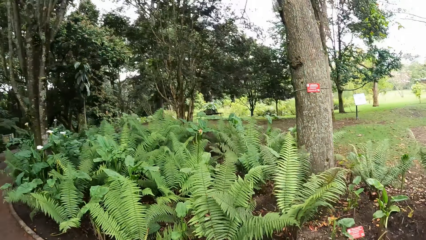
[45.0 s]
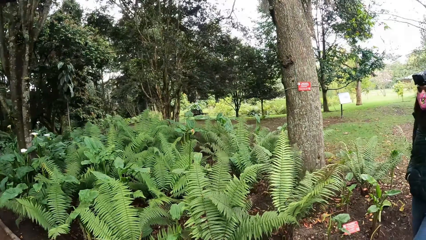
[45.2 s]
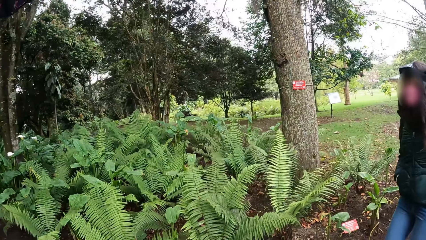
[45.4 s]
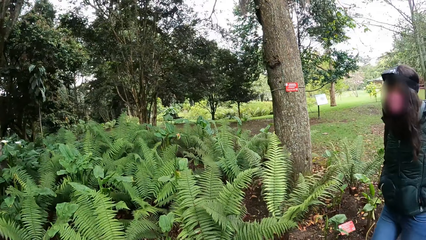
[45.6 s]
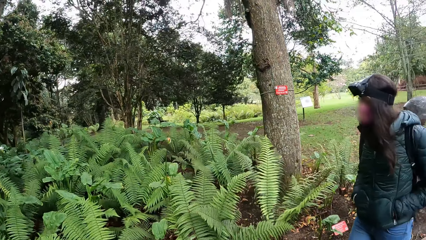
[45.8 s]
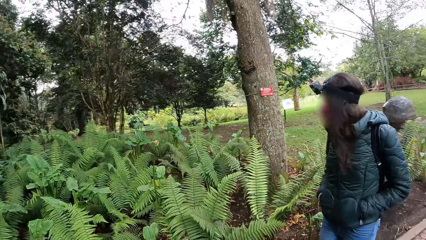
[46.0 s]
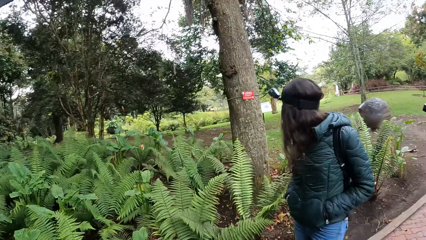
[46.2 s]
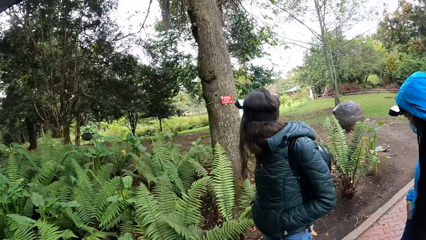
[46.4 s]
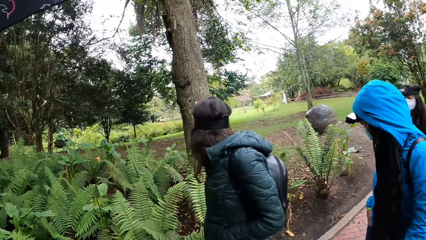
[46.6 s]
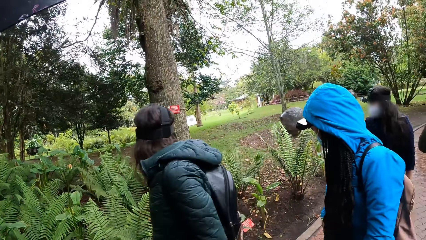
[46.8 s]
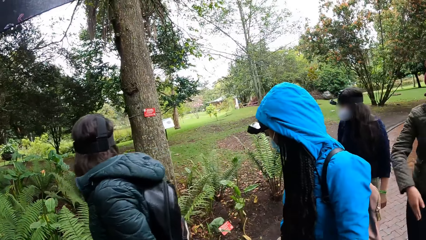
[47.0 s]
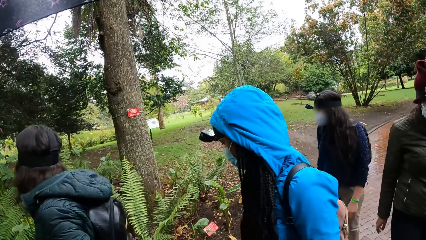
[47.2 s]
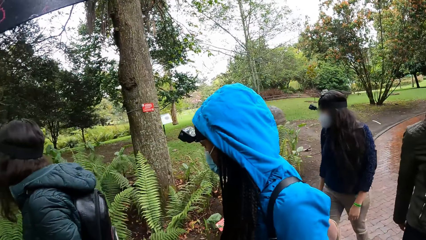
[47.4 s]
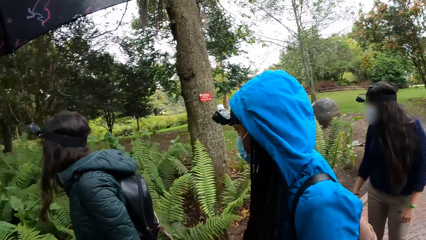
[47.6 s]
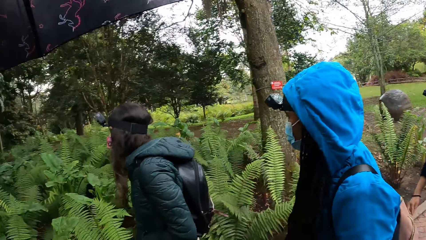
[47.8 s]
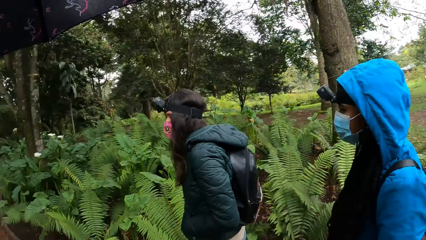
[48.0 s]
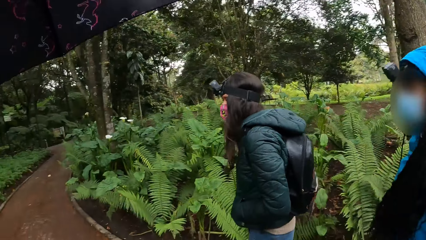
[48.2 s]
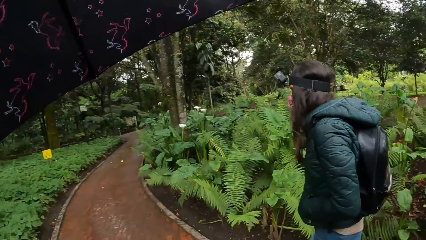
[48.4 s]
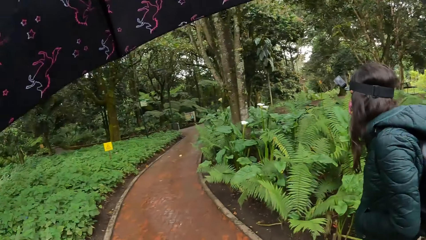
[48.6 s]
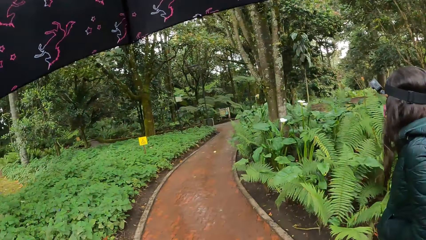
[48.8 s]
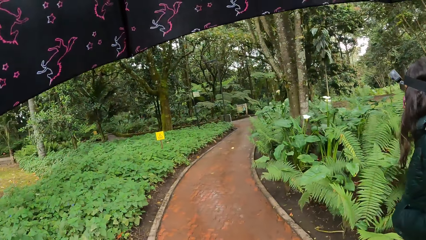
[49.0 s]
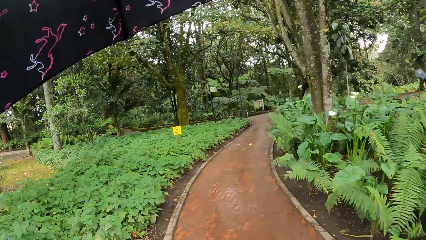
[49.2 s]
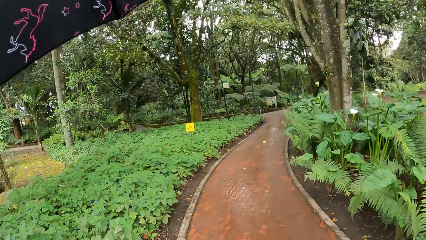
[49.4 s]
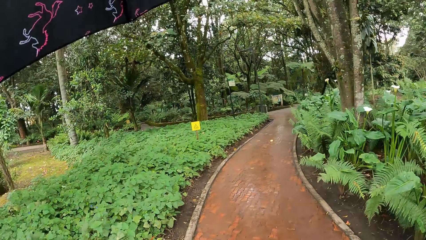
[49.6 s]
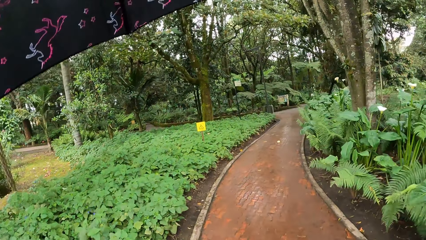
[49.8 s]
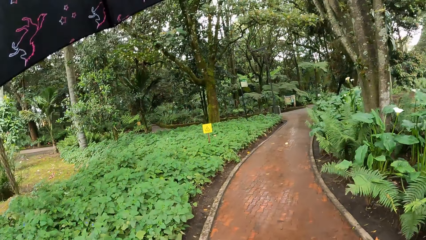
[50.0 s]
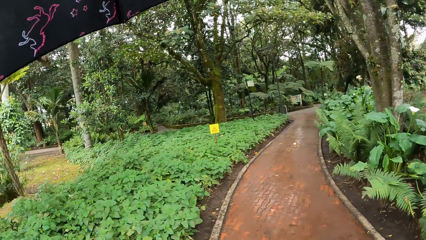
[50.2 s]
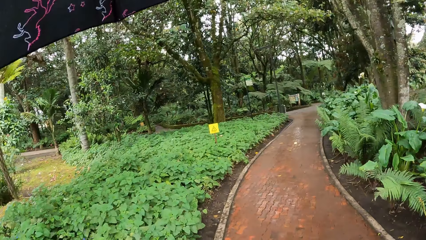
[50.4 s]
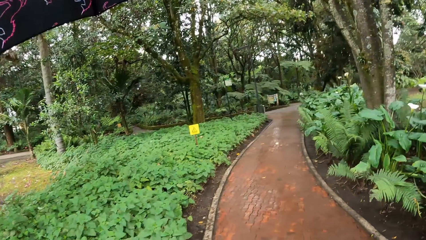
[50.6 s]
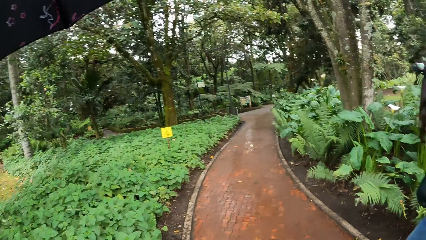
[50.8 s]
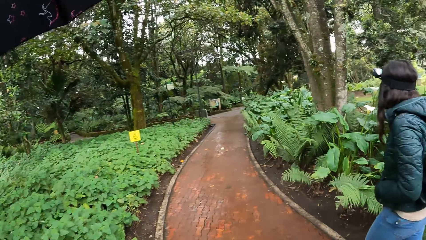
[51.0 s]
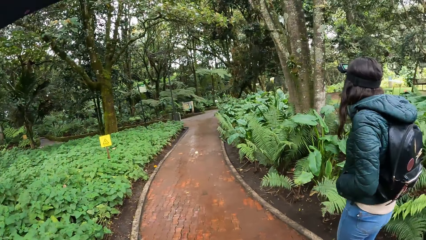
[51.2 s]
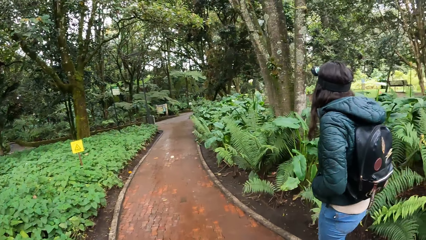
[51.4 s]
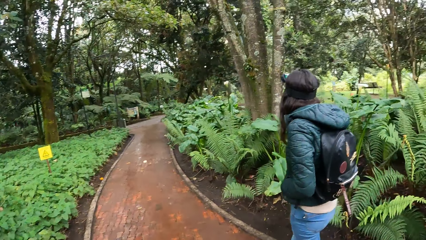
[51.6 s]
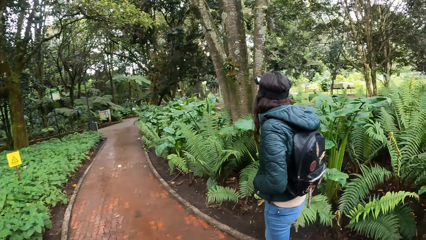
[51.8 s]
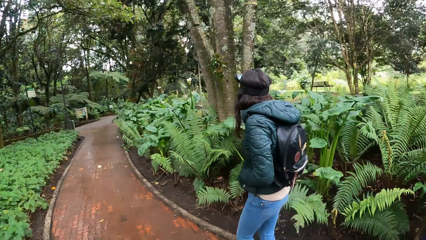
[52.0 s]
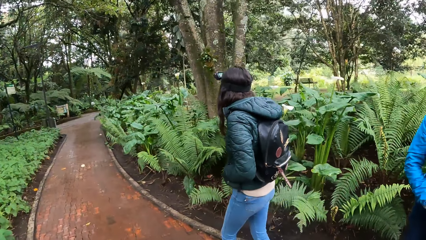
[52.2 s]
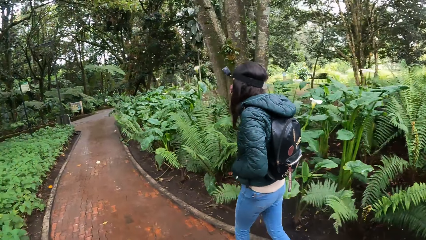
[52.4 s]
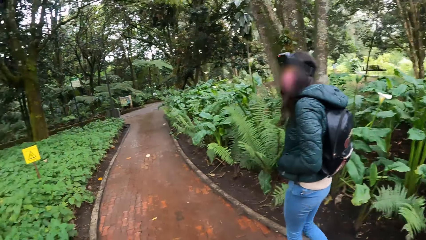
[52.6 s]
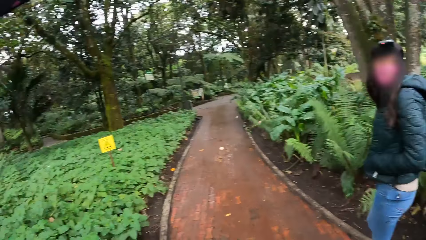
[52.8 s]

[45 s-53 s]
A woman walks along the walkway. Another woman walks along the walkway.

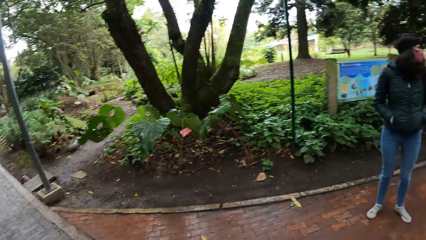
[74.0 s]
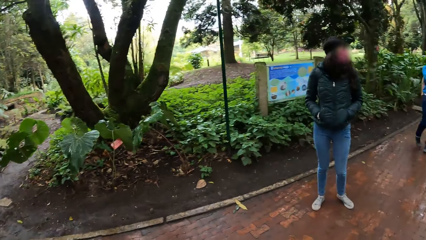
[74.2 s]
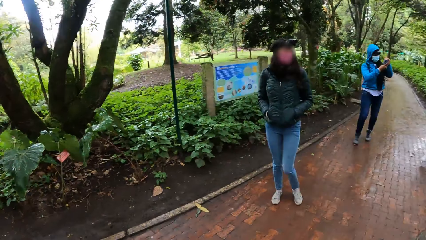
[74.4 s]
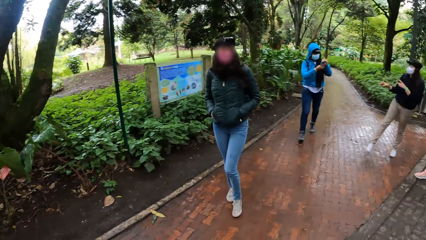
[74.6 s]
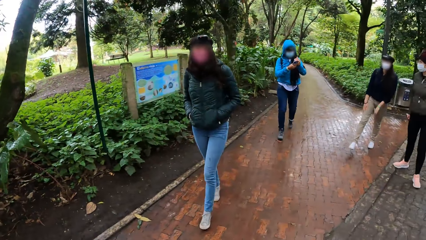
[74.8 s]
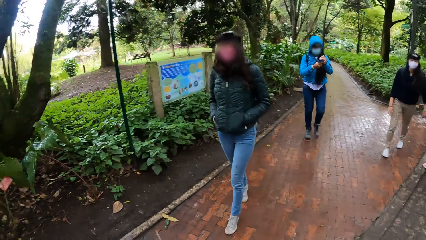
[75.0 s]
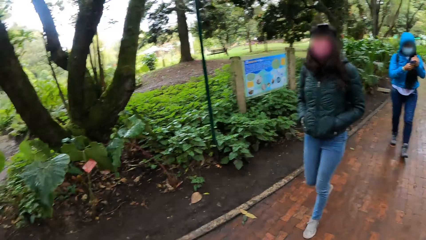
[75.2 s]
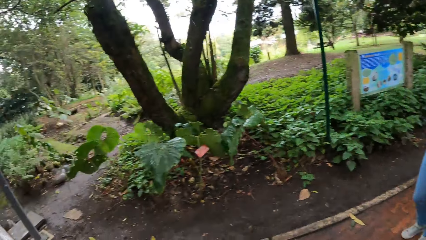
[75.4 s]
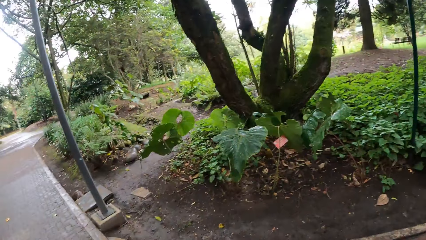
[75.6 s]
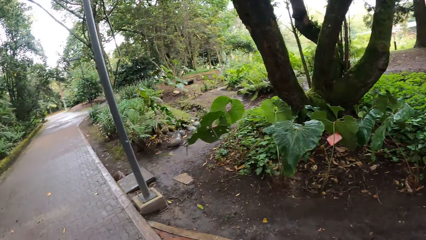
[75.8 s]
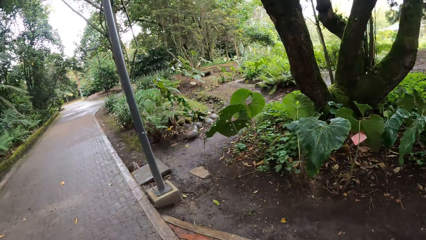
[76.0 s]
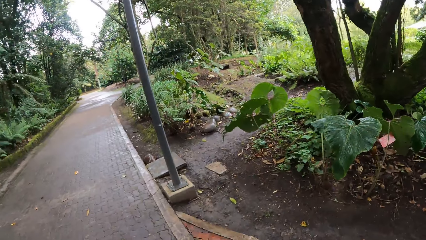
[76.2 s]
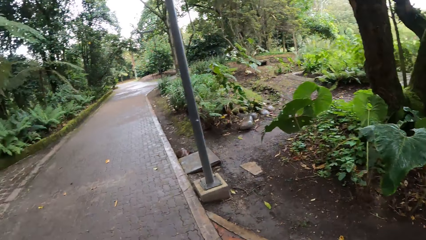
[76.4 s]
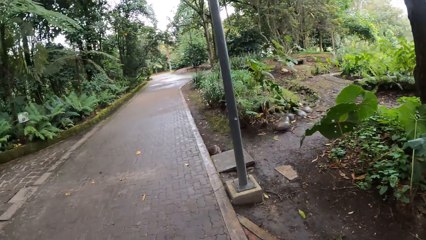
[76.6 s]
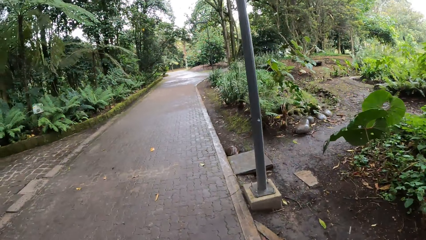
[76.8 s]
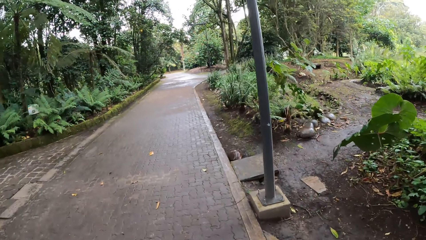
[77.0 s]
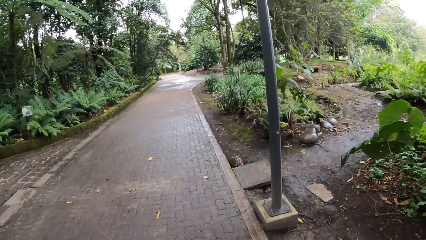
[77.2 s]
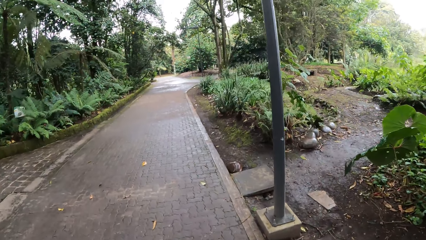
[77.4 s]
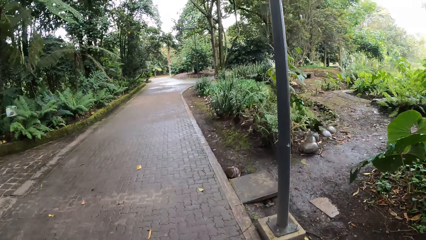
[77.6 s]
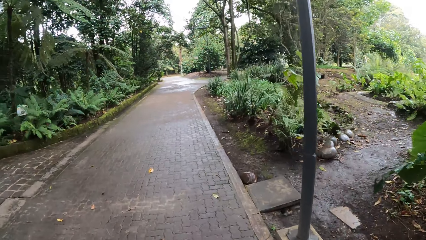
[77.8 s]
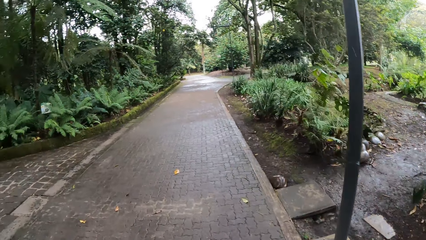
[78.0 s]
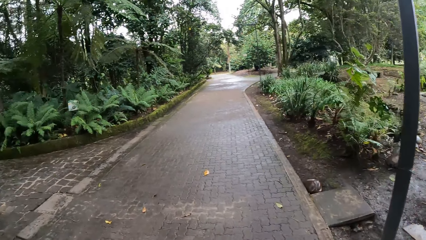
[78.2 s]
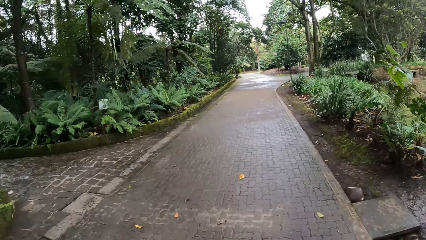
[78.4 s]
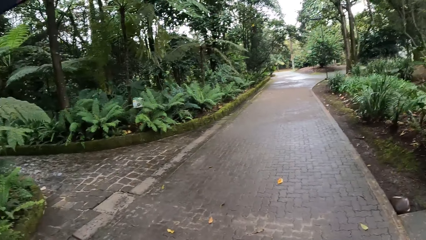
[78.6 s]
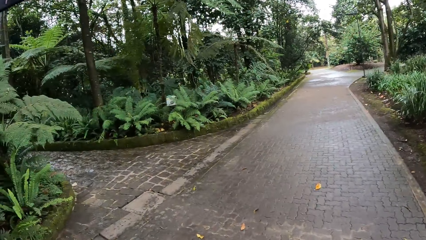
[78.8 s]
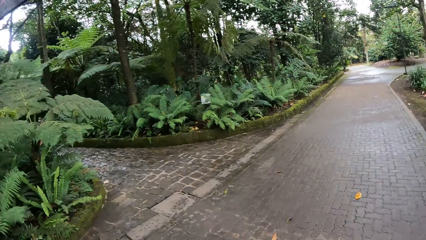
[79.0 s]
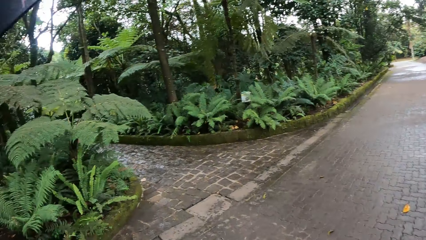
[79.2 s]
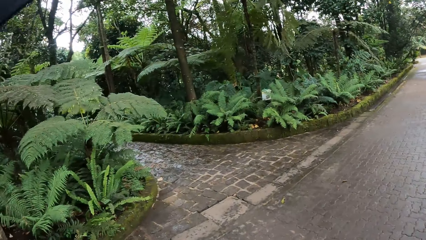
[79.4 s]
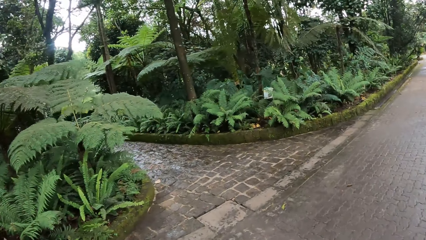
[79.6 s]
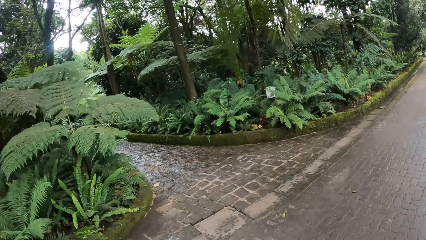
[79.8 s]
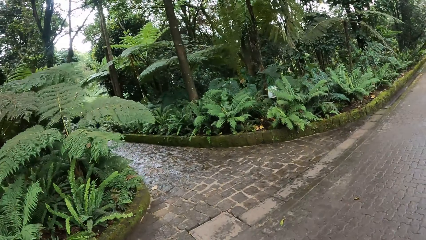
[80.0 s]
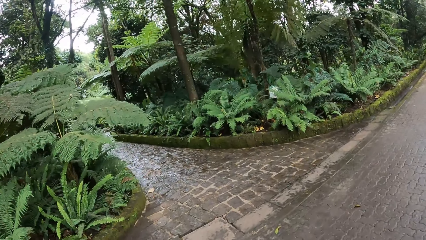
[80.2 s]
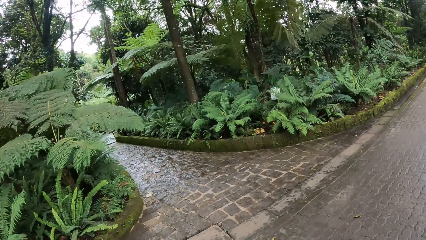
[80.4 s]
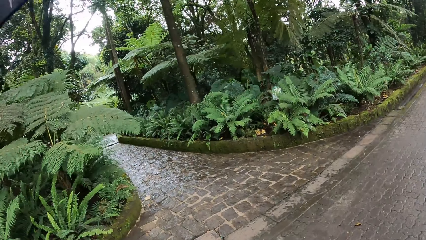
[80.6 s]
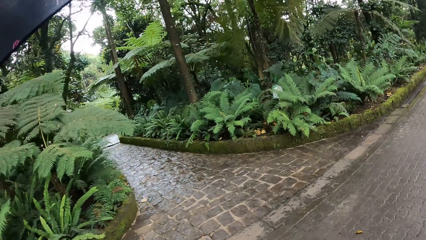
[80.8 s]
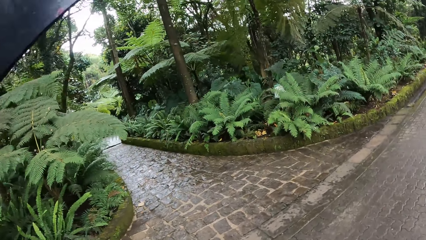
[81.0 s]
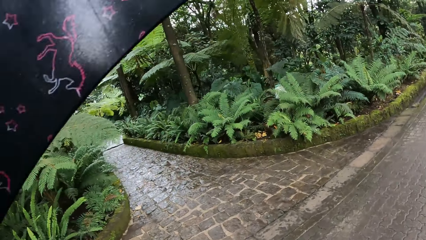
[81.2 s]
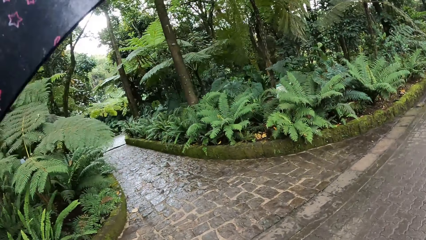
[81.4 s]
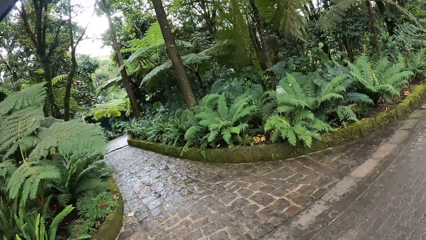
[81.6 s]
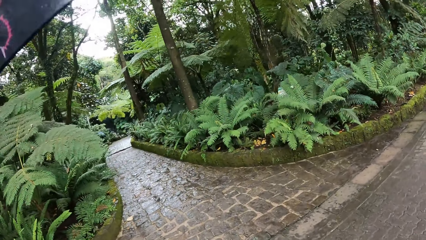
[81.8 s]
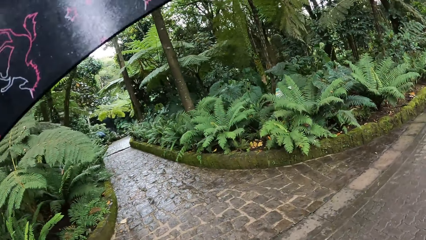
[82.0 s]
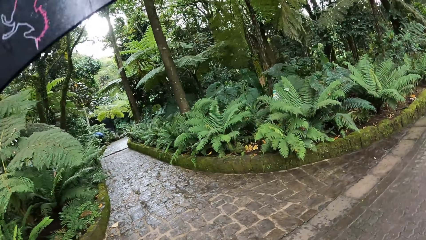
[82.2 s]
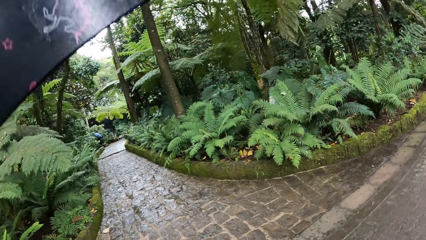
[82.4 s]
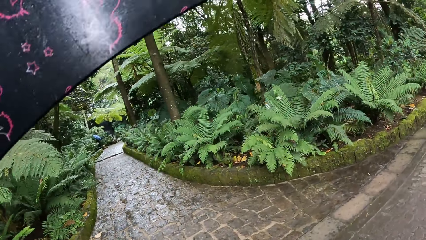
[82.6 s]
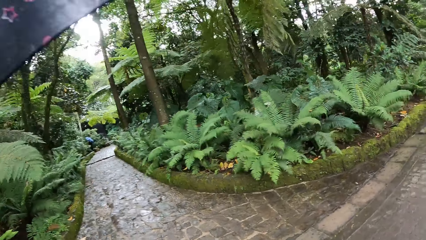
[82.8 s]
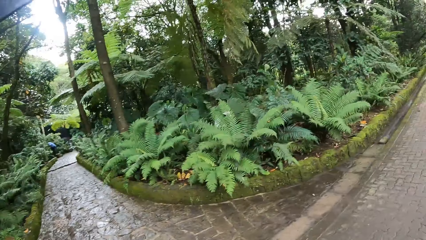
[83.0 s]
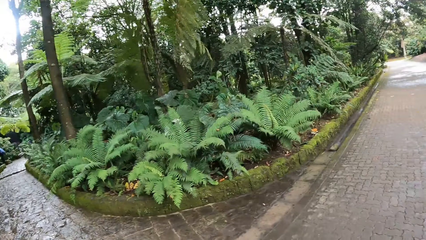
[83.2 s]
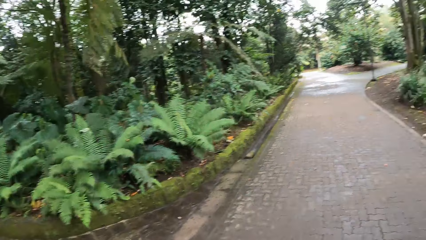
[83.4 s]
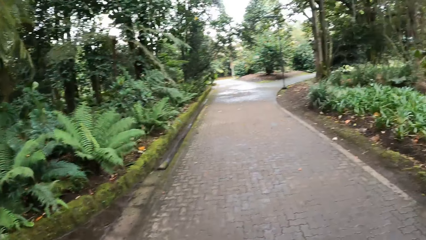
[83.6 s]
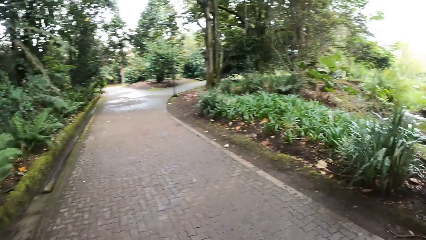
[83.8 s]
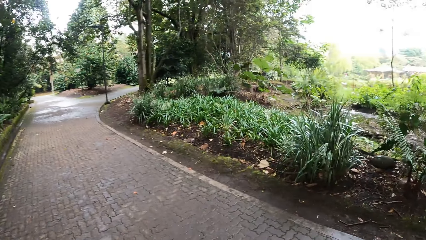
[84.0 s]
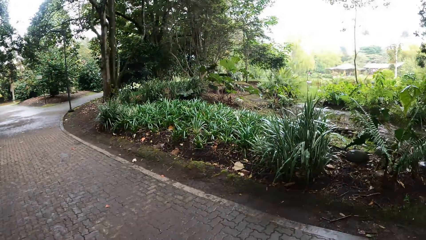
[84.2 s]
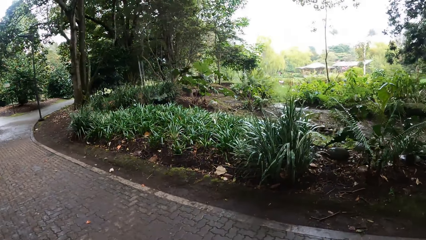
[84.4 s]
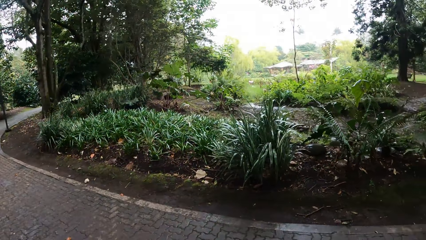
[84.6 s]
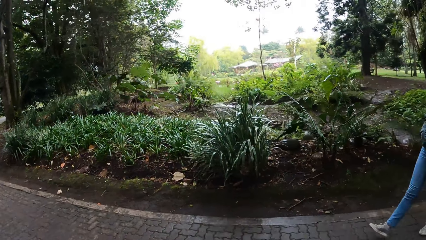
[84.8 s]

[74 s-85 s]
The camera wearer looks around the surroundings. They walk along the pavement.
